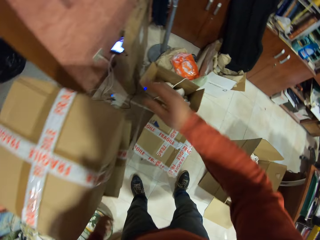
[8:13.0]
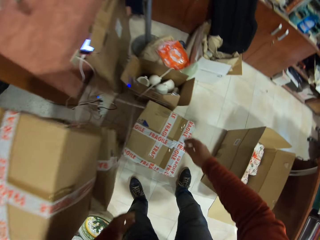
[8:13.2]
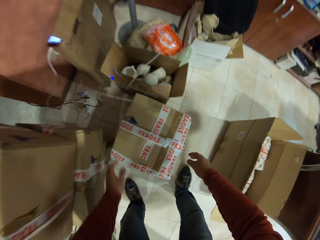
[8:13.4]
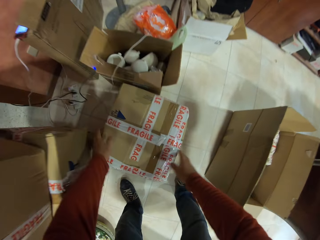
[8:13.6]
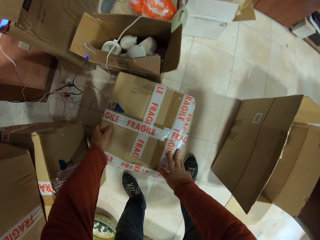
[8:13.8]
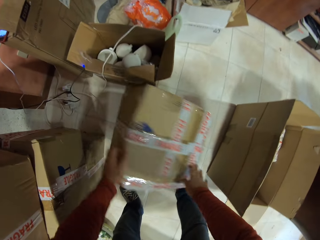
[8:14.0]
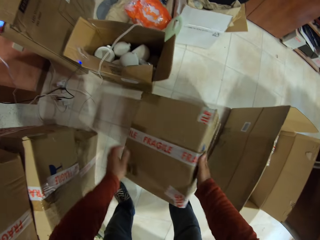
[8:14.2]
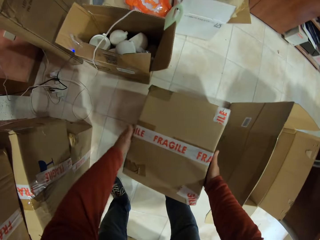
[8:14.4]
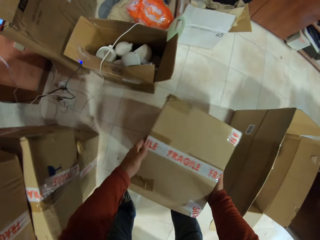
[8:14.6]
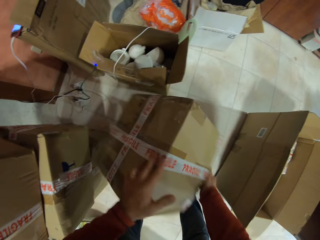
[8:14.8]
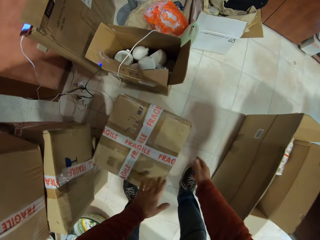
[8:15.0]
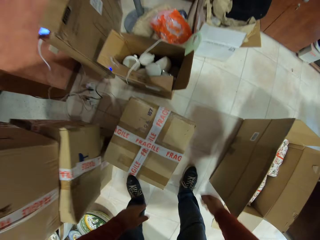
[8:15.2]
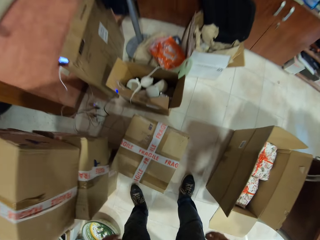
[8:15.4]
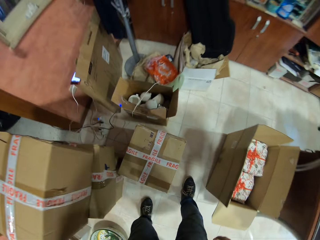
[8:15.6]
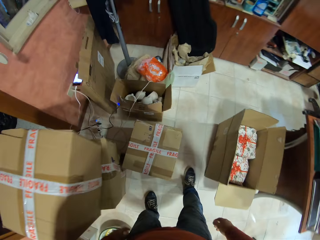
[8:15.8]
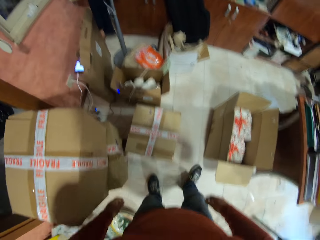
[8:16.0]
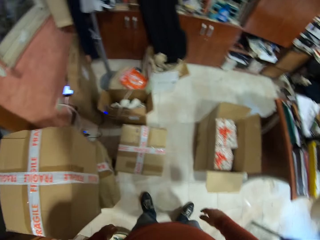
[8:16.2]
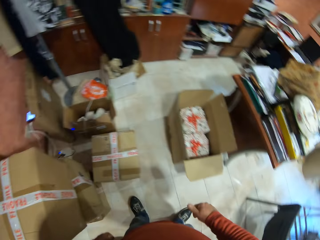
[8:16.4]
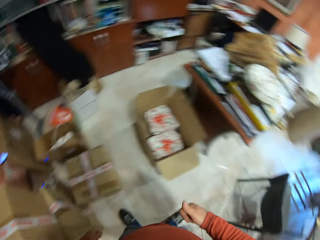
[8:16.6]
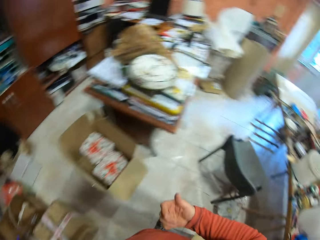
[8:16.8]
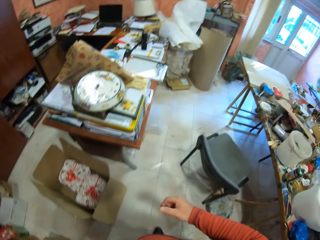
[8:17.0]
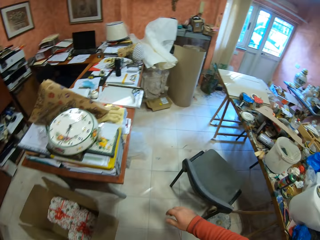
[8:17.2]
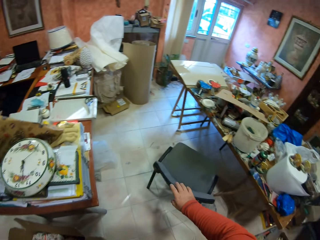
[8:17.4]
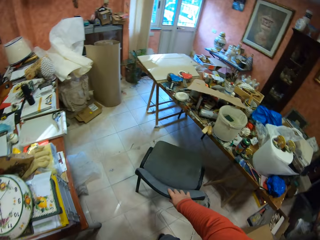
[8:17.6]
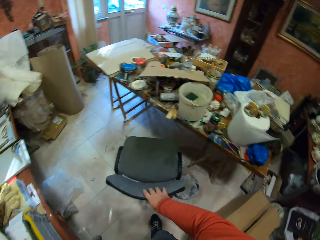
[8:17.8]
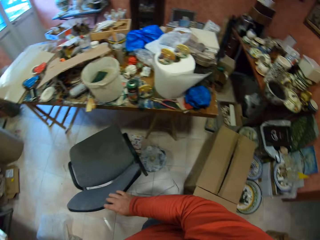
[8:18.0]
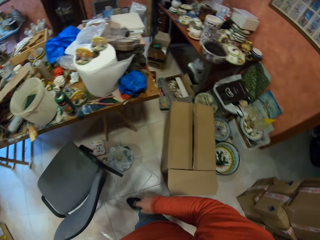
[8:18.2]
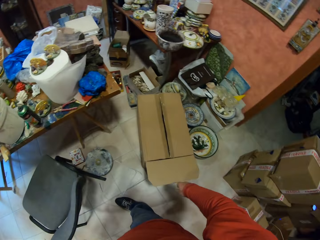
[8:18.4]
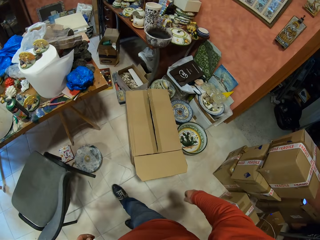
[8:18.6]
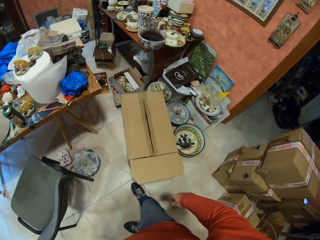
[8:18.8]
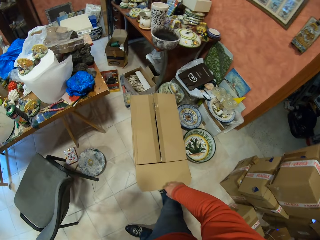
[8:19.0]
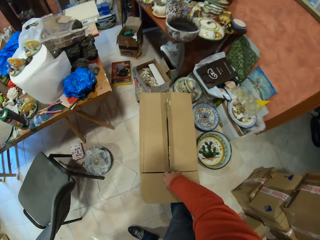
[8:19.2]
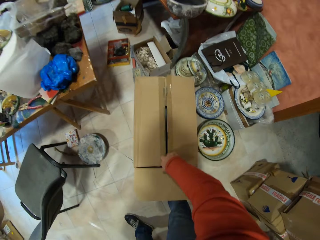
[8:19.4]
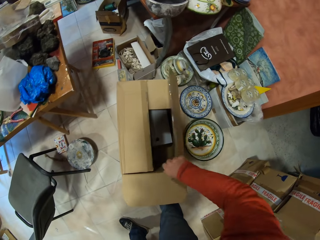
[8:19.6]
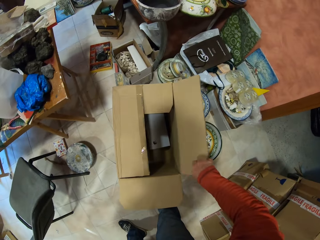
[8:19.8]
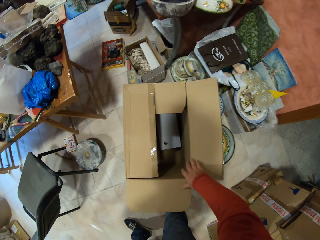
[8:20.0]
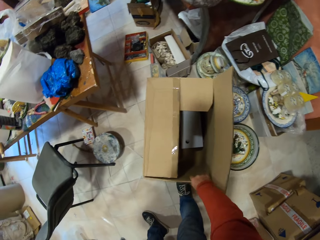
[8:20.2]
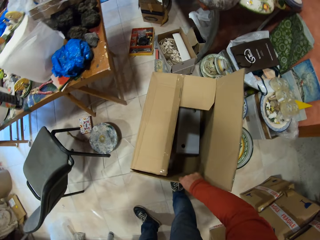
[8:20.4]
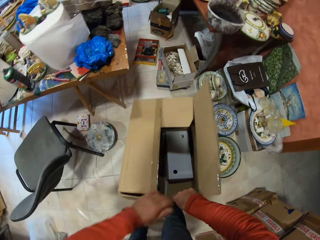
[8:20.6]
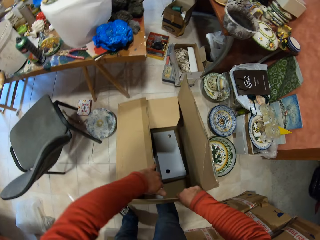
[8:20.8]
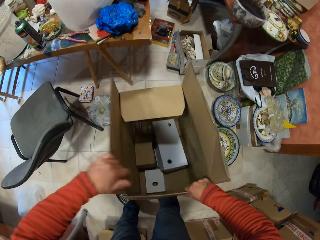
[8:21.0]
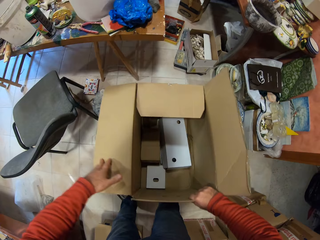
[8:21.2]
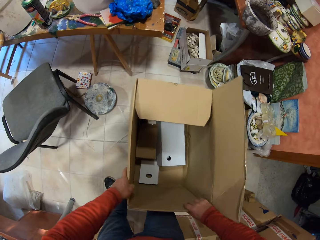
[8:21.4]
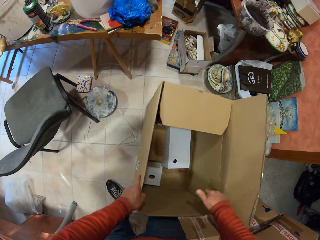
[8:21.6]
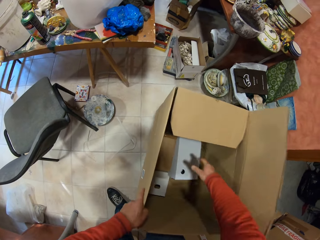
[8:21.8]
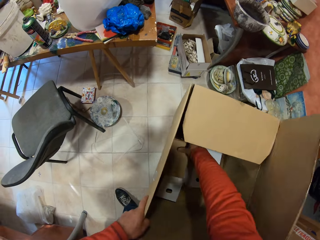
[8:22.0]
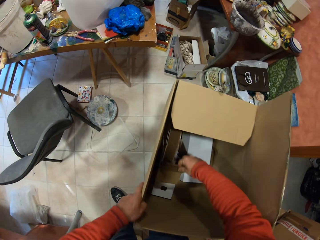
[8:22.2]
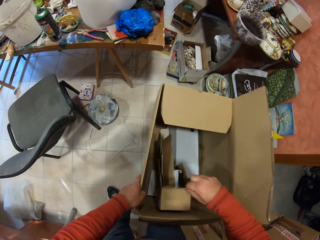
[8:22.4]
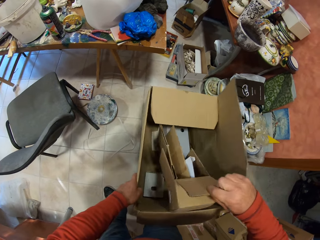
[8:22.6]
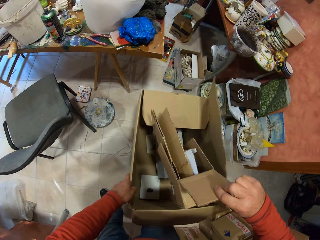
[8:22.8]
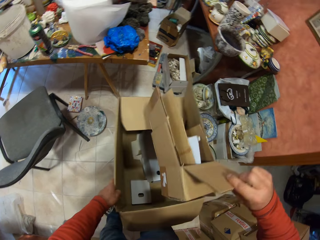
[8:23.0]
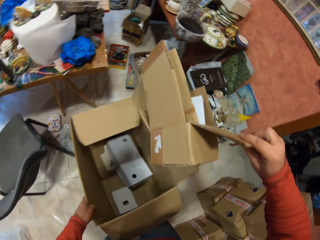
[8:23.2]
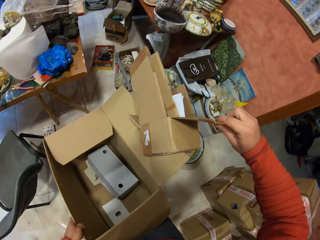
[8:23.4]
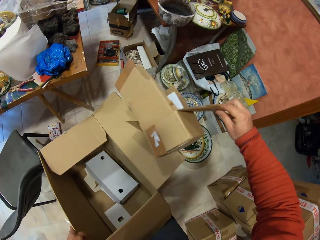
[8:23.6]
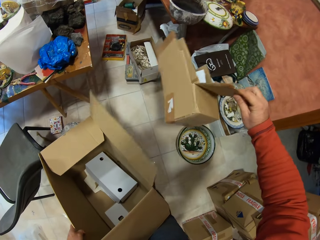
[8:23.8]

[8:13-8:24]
The camera wearer puts the box down. He picks up the box and turns the box. He shakes his right hand. He walks across the room, holds the chair and turns around. He opens the box. He lifts the box. He opens the box. He removes the small box from the bigger box or carton box.

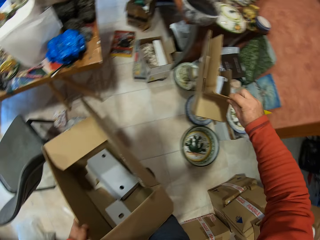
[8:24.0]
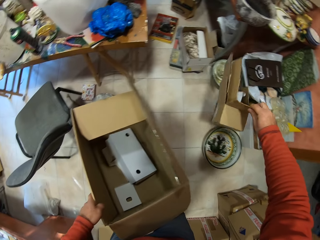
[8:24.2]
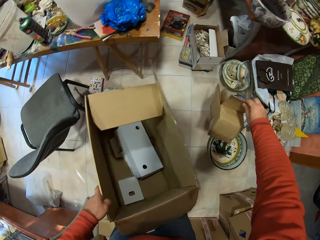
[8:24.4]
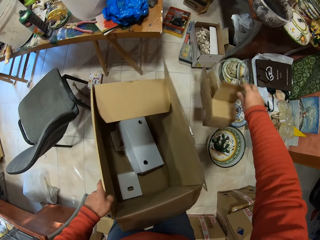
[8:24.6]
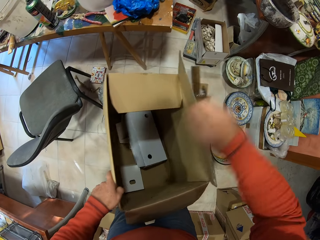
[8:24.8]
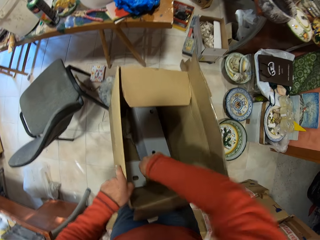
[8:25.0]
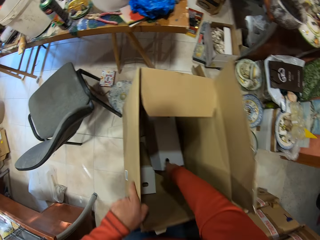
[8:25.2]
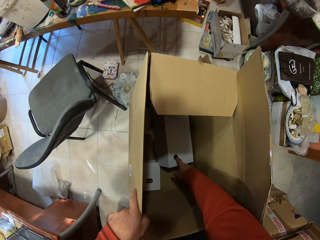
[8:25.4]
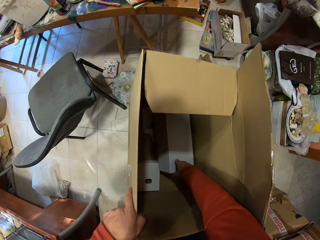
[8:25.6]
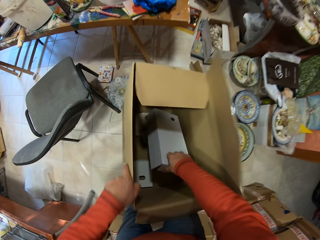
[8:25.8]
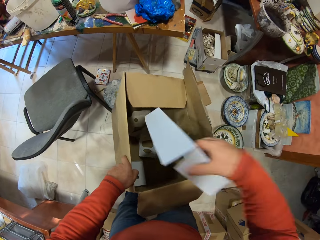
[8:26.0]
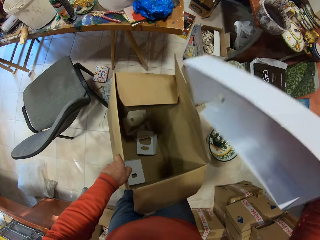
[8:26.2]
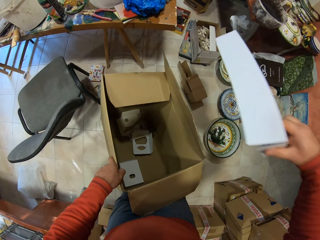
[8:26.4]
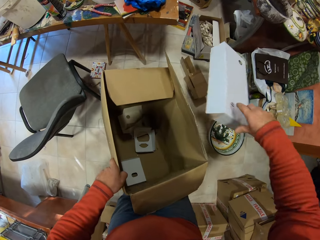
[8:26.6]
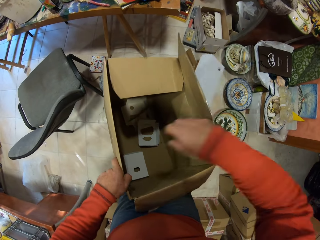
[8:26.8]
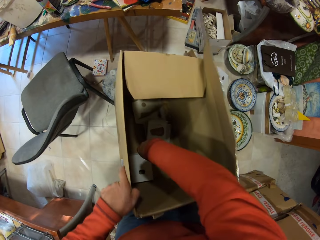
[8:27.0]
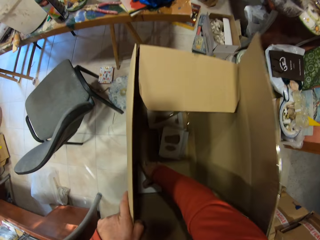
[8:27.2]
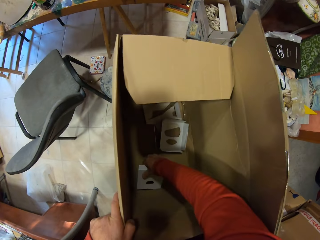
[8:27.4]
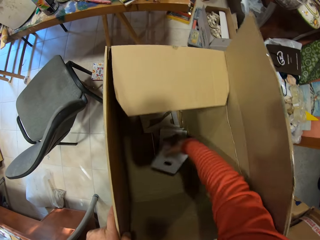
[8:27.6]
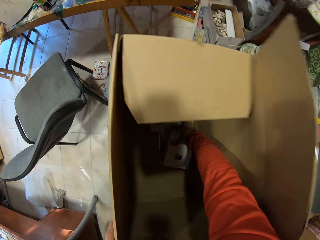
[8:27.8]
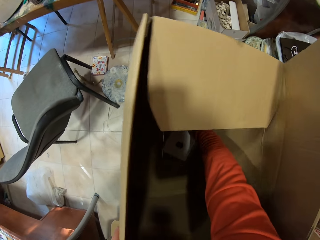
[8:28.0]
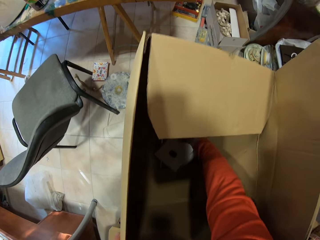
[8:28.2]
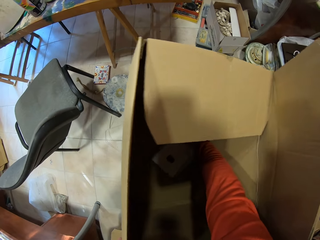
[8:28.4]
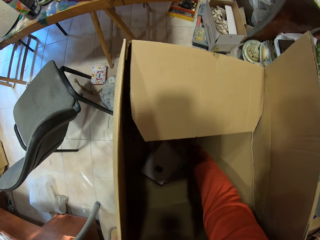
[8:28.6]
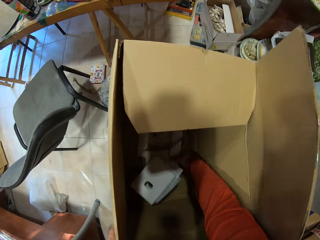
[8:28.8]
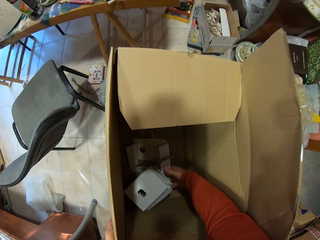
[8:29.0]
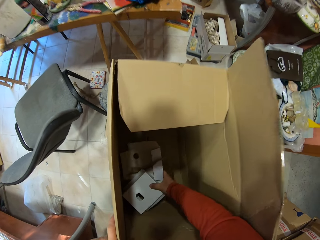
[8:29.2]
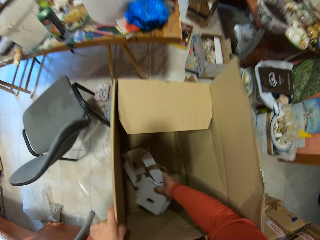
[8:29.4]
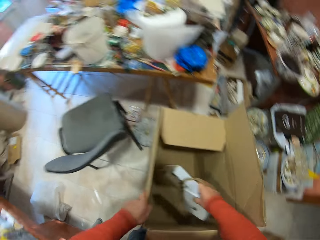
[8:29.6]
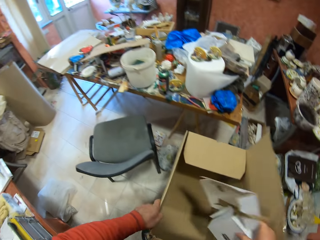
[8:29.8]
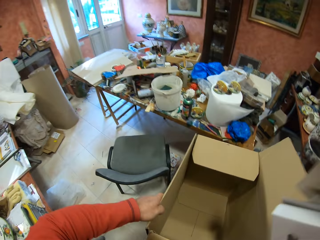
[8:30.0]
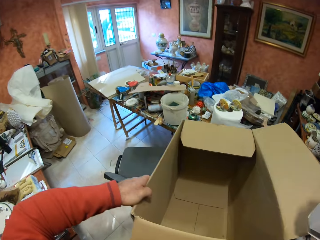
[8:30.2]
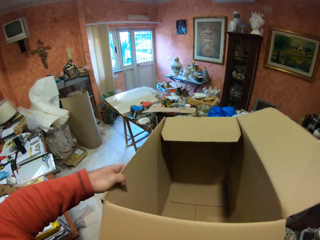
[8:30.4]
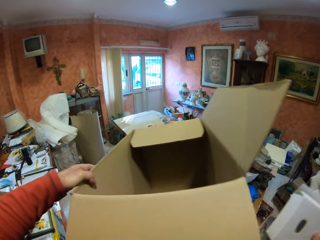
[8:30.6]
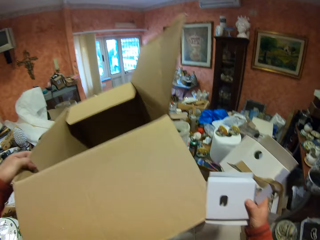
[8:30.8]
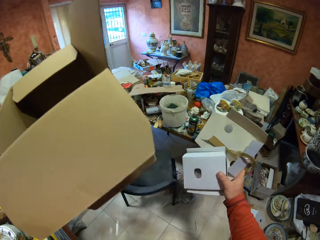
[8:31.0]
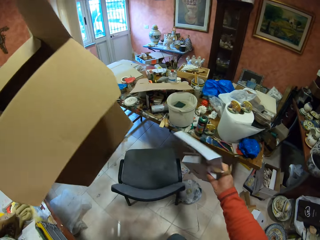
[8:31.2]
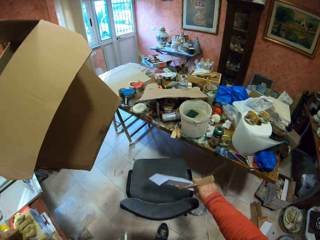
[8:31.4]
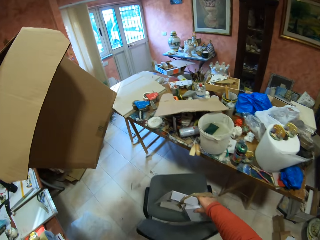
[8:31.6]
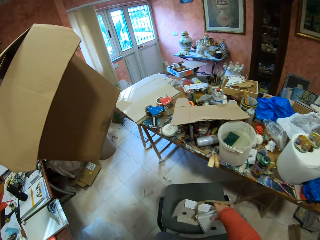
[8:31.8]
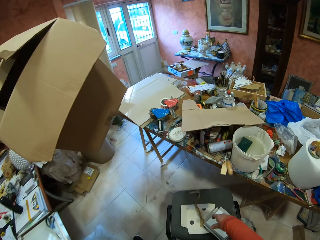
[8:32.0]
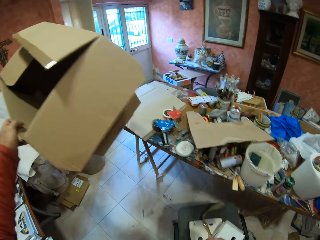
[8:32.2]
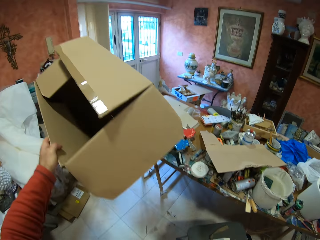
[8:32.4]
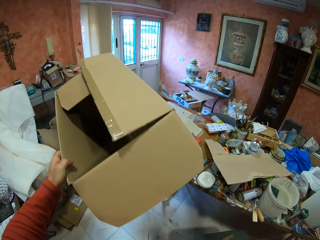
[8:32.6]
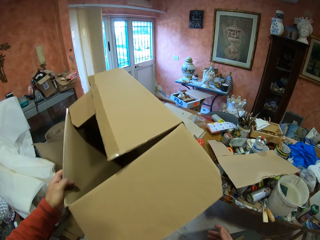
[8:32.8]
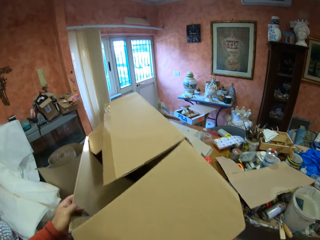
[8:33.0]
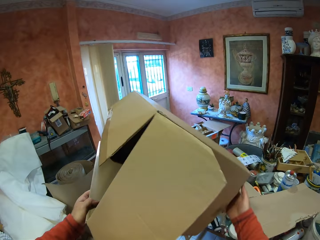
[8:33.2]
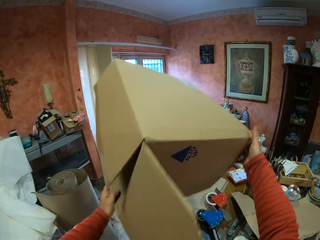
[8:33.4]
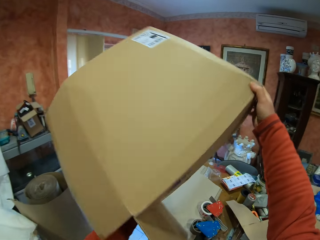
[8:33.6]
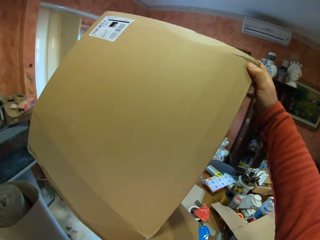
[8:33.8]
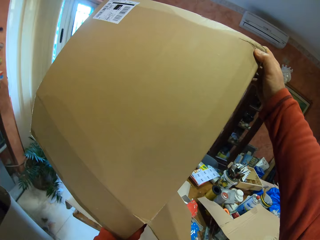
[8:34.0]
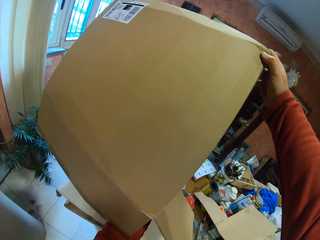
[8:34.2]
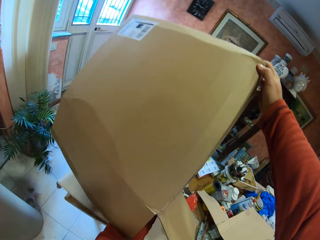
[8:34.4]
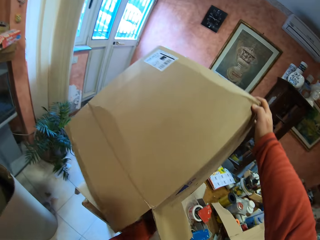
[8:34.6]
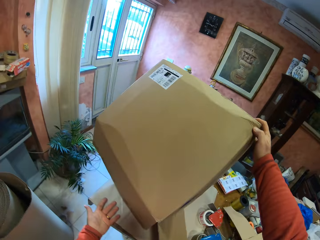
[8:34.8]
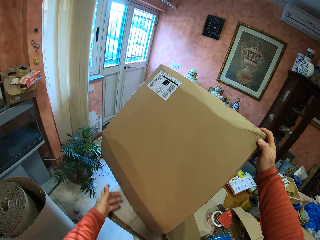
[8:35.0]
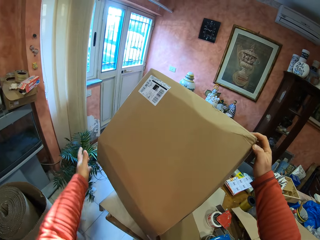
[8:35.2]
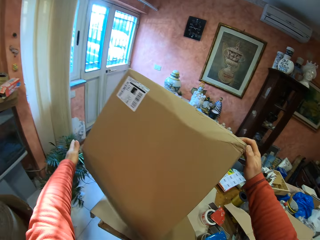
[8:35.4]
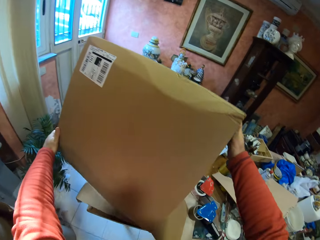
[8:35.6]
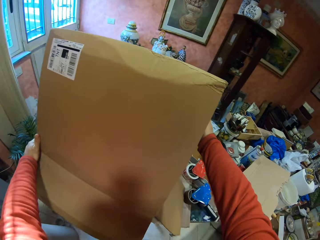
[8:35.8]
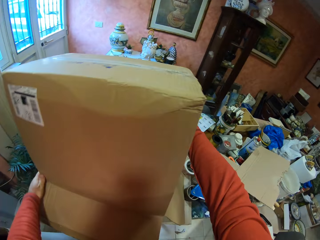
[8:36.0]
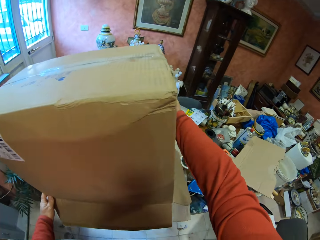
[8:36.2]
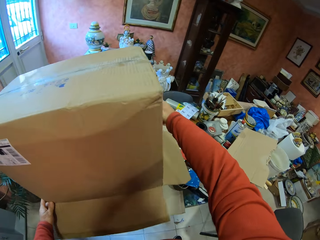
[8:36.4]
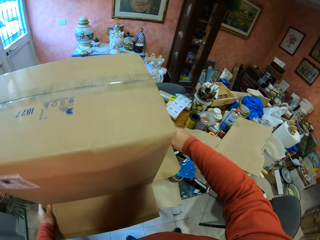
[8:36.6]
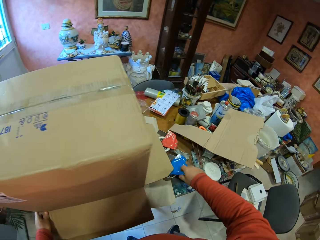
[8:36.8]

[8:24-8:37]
The camera wearer puts the box on the floor. They pick up the box in the carton box. They drop the box on the floor. They pick up the boxes in the carton box. They walk around the room. They put the boxes on the chair. They walk around the room. They turn the box upside down. They put the box on the table.
